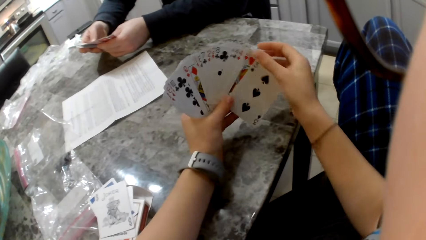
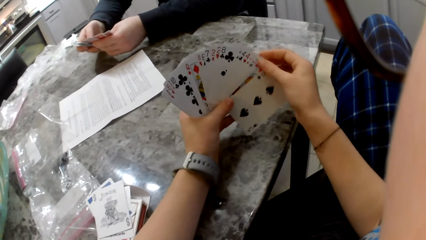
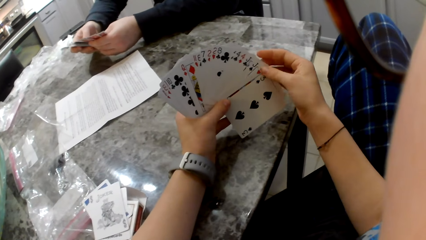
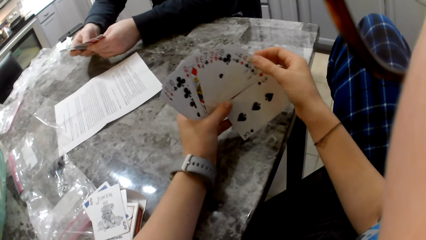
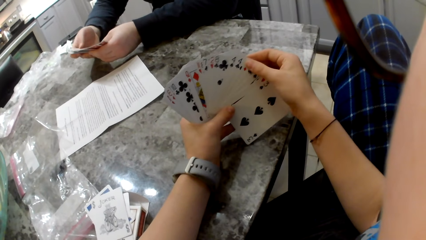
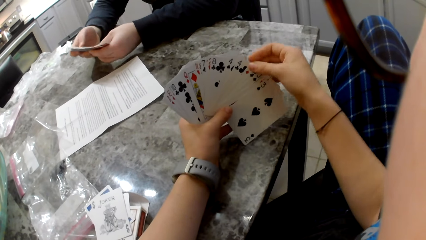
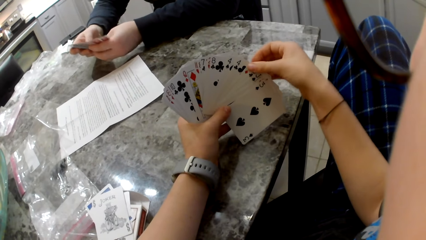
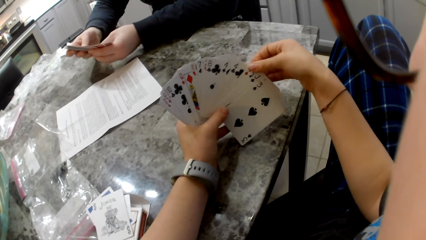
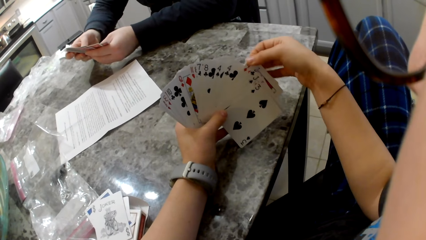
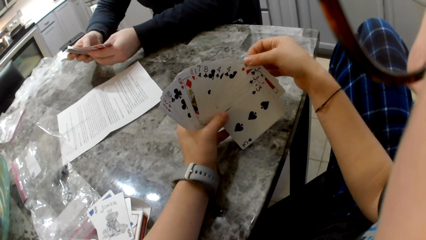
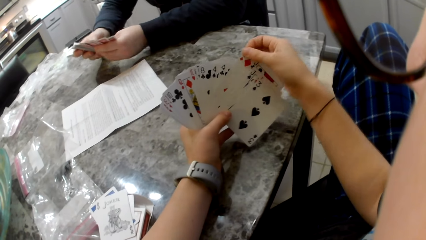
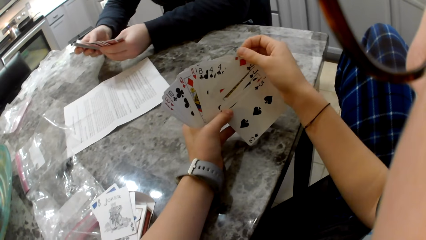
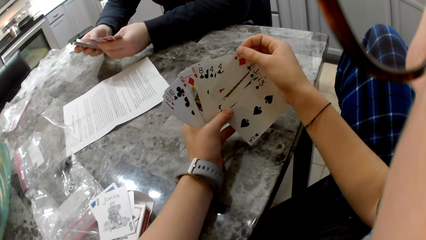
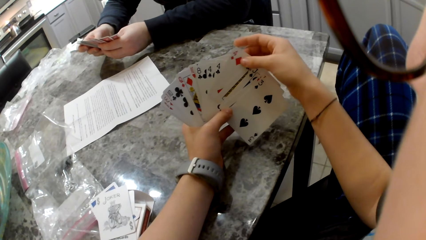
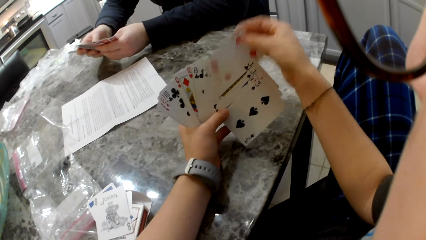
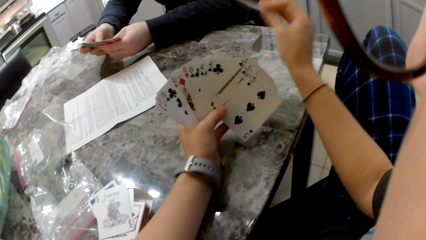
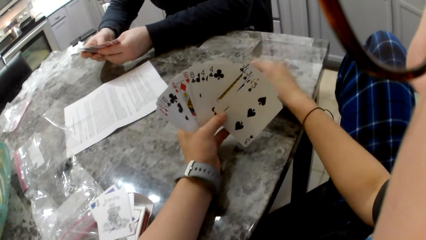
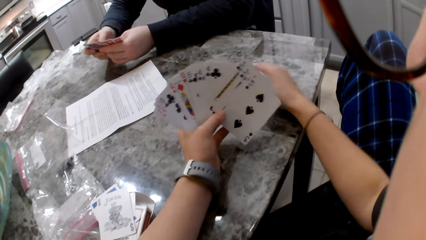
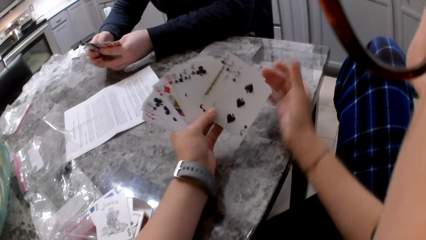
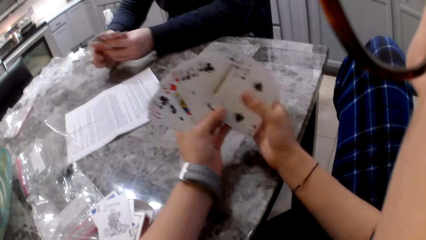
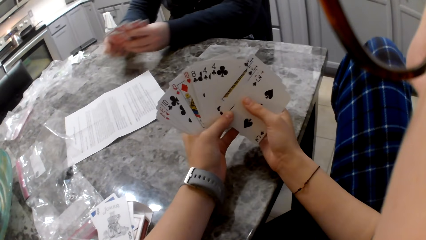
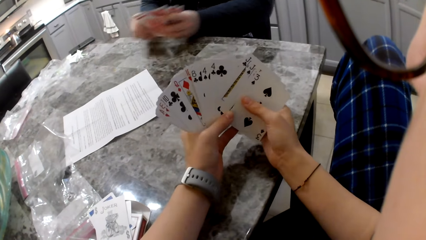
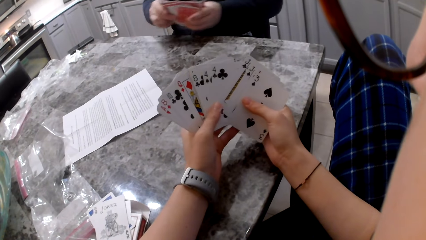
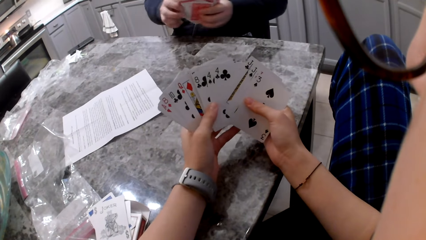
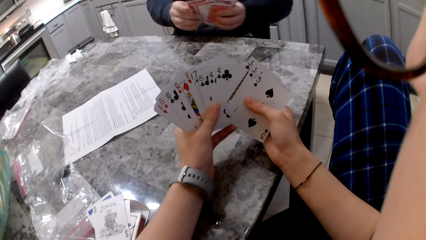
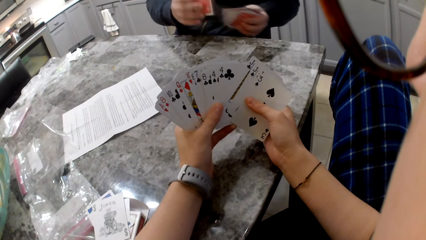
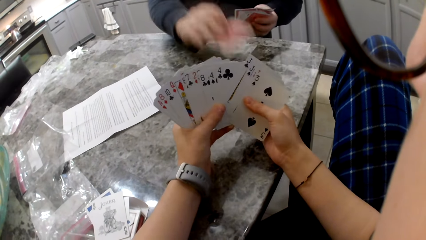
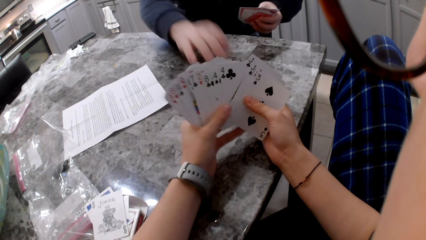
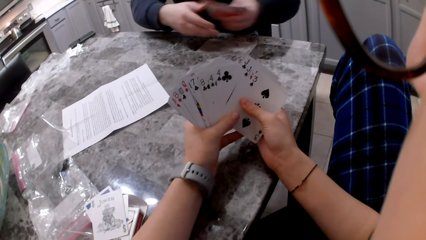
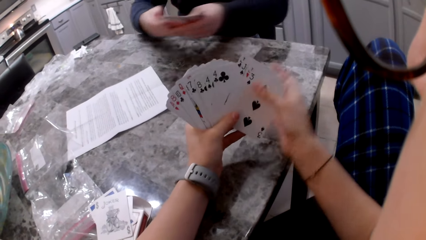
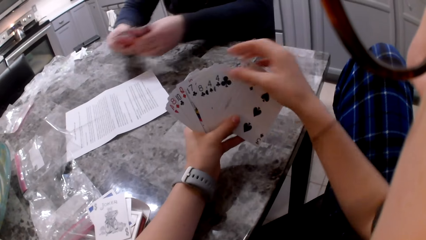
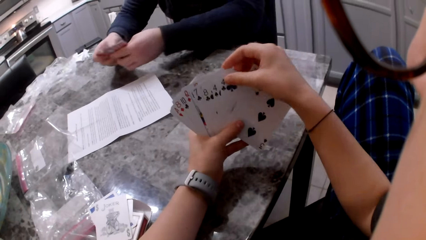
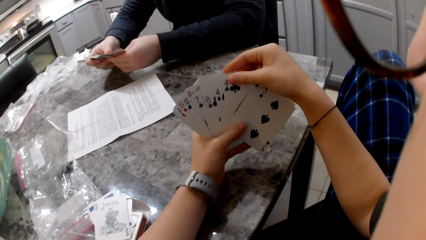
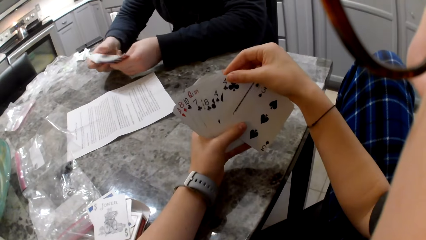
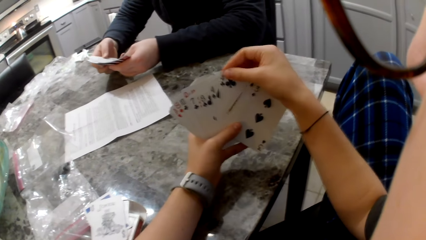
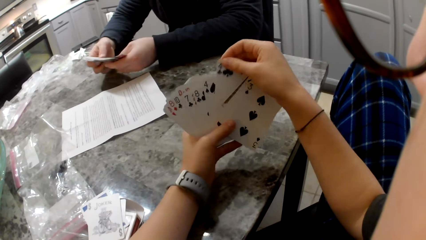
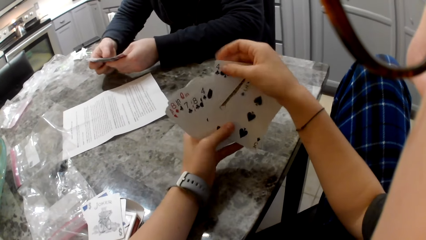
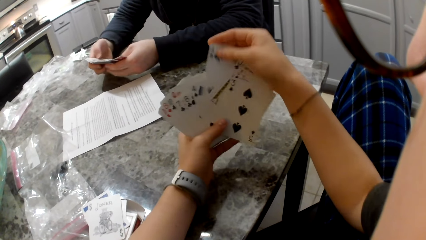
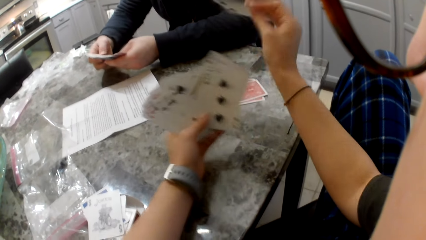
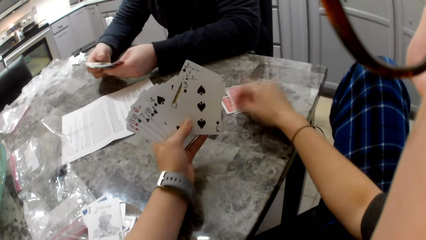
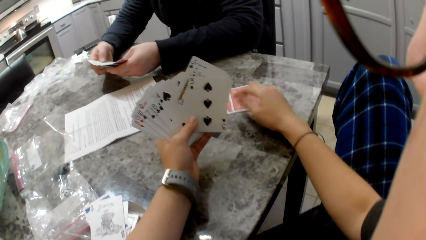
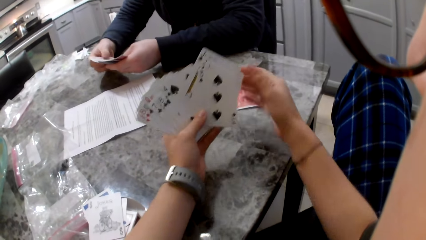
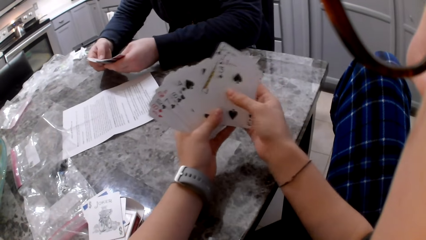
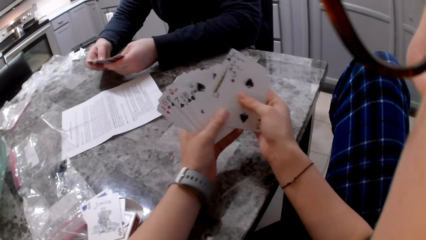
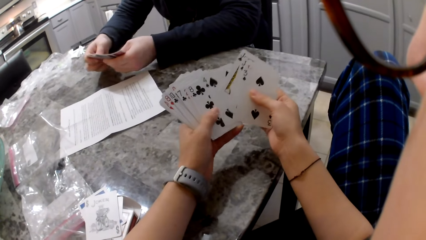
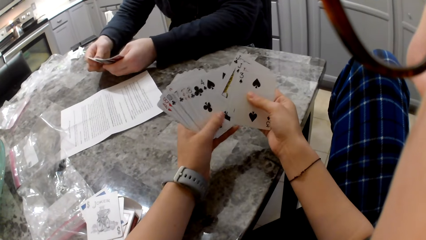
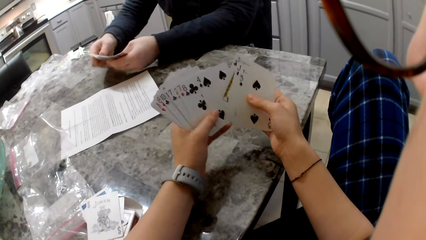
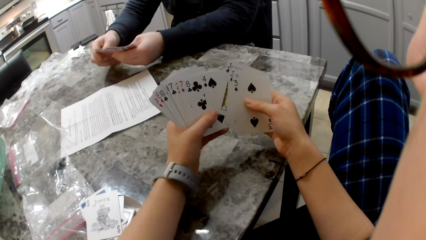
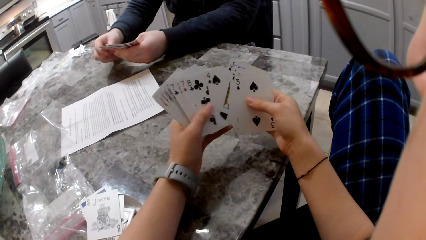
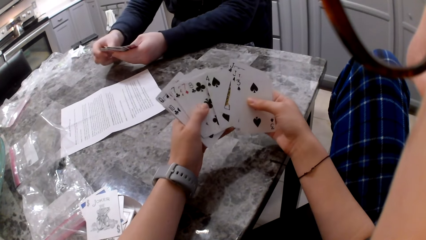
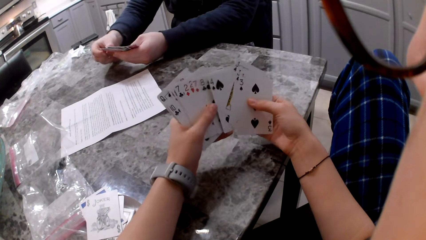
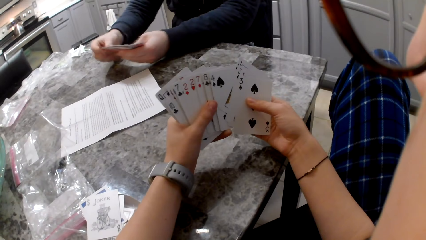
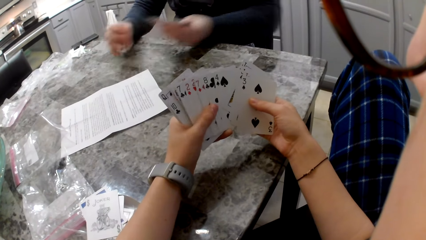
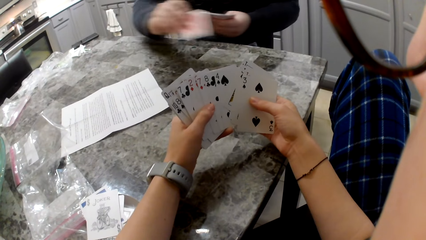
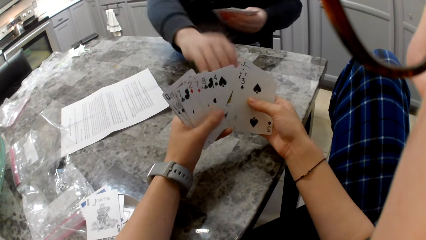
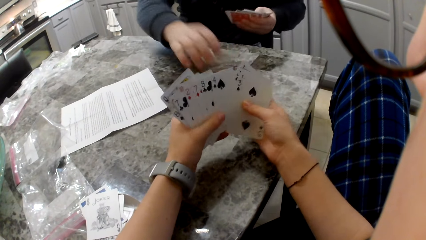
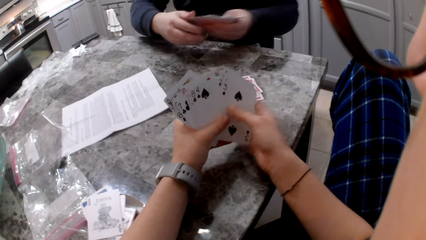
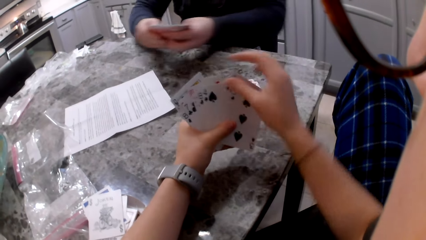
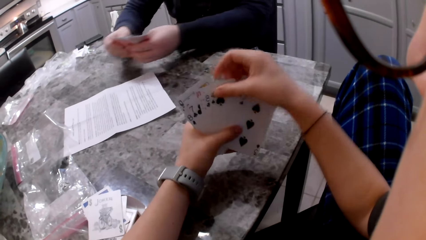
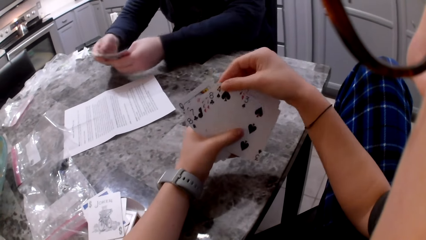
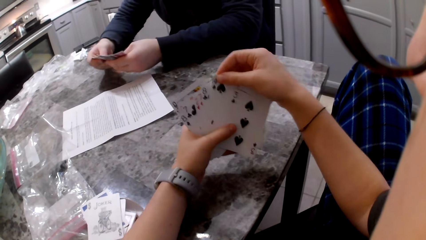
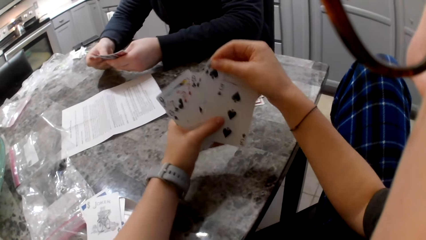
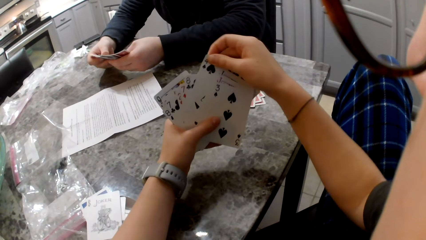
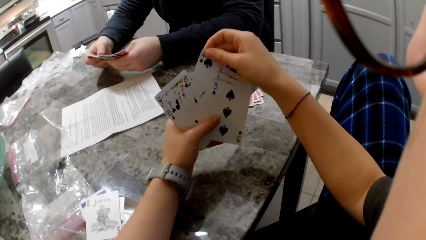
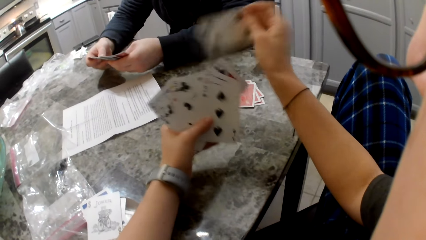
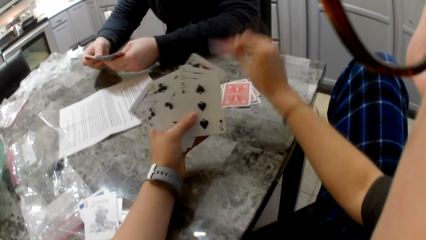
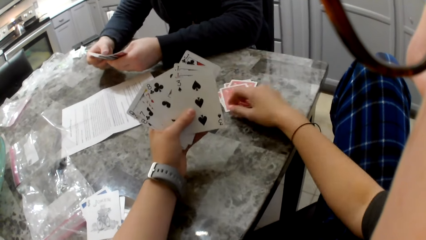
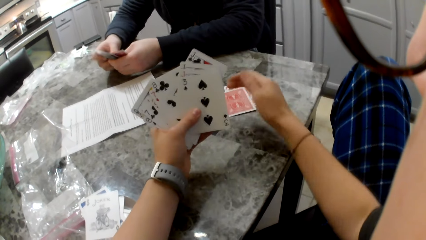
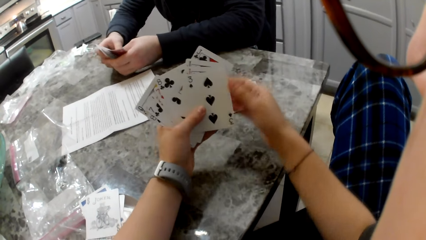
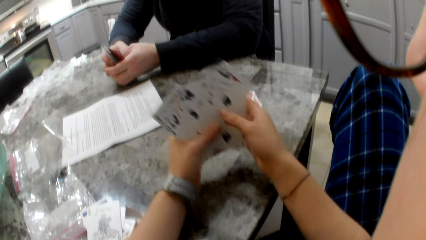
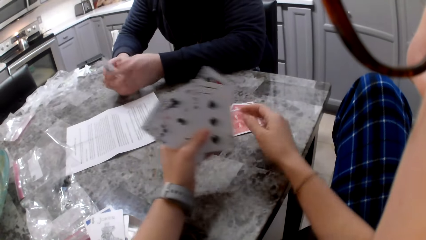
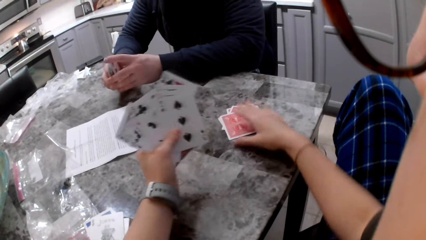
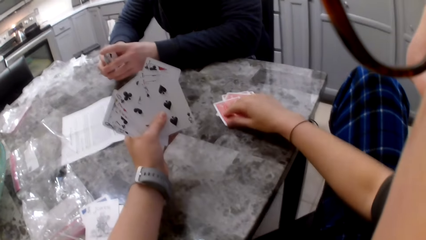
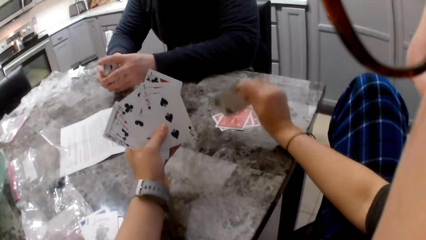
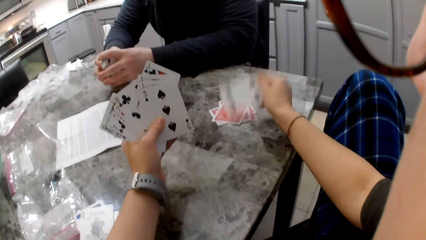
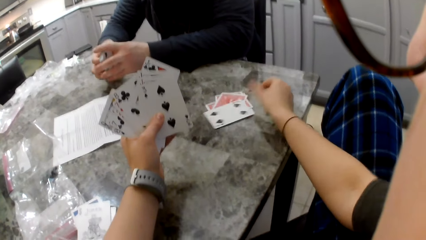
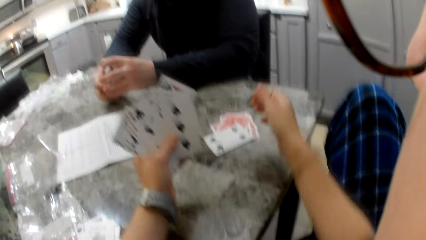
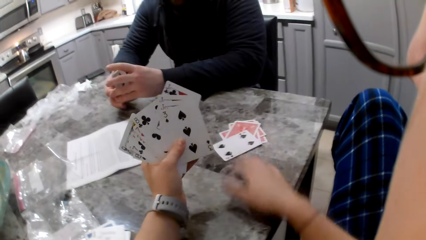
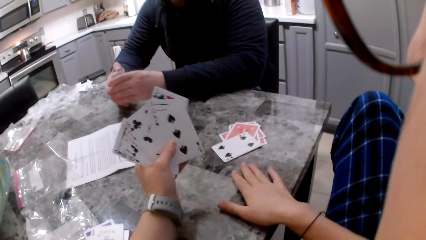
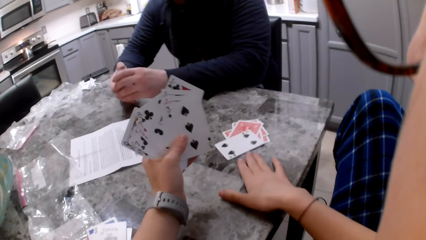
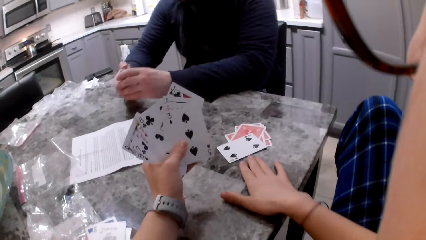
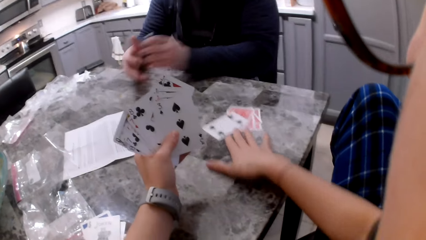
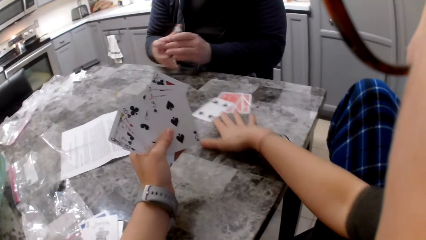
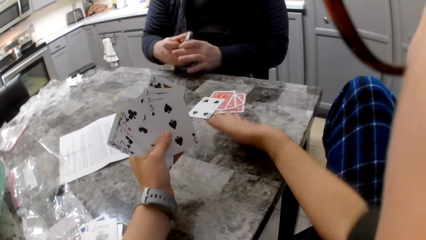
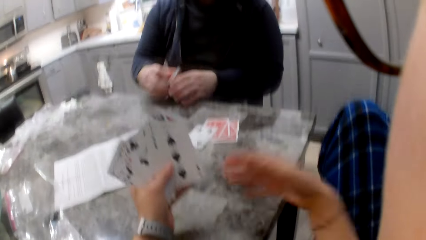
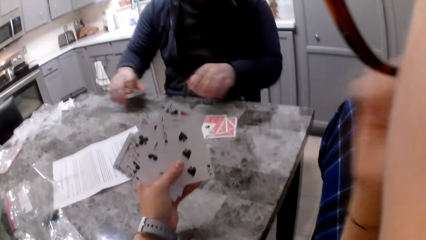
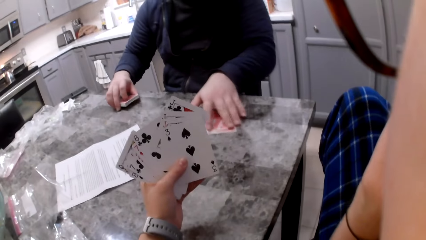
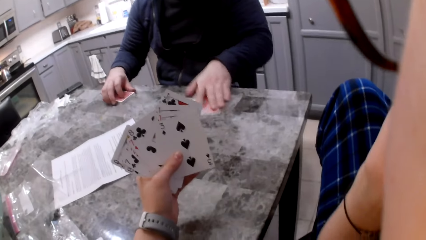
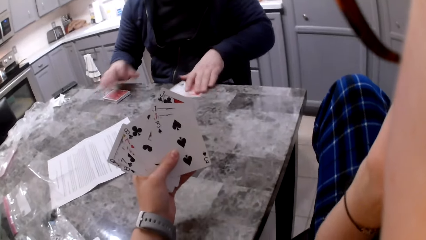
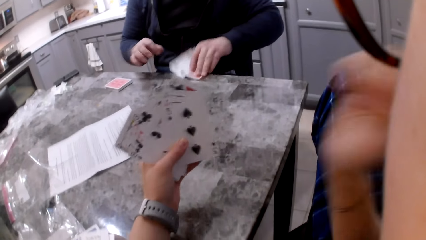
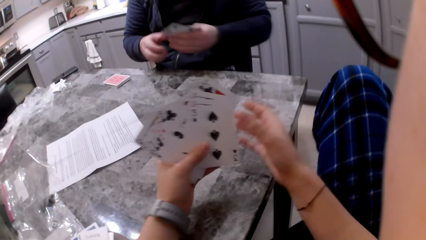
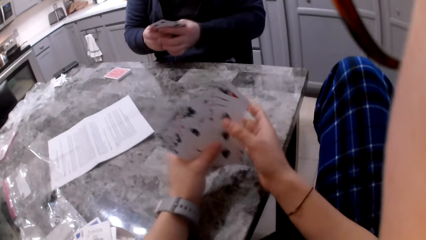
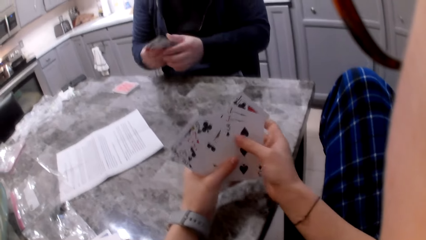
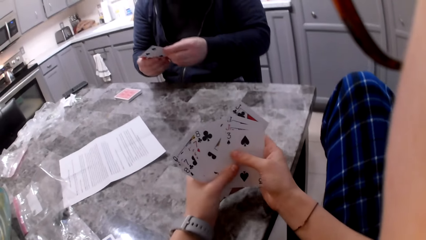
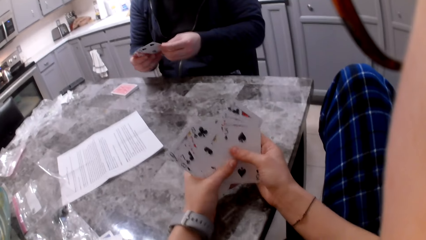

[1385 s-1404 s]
The camera wearer picks a card with her right hand. She drops the card on the counter. A man shuffles cards in his hands. The camera wearer shuffles her cards in her hands. The man picks a card with his right hand, drops the card on the counter, and shuffles cards in his hands. The camera wearer picks a card with her right hand. She drops the card on the counter. She shuffles her cards in her hands. The man shuffles cards in his hands. The man picks a card with his right hand, drops the card on the counter, and shuffles the cards in his hands. The camera wearer picks a card with her right hand. She drops the card on the counter. The man aligns the cards in his hands. The camera wearer flips a card on the table with her right hand. She moves the cards on the counter towards the man. She lifts her hand to her face. The man drops his card on the counter. The camera wearer touches her face. The man picks the other cards from the table with his left hand. The camera wearer adjusts the glasses on her face. She drops her hand back to the cards.
